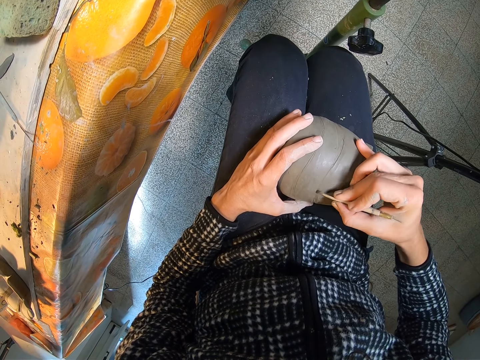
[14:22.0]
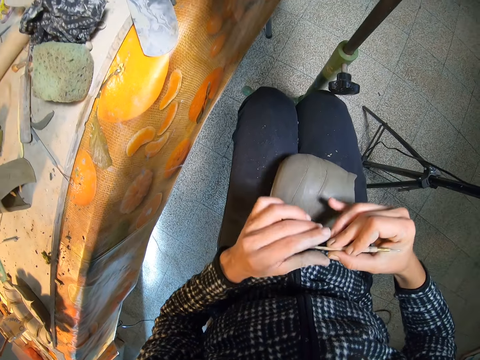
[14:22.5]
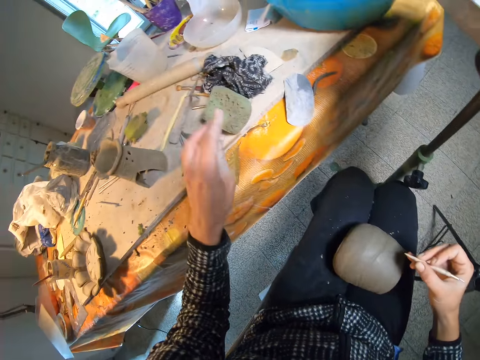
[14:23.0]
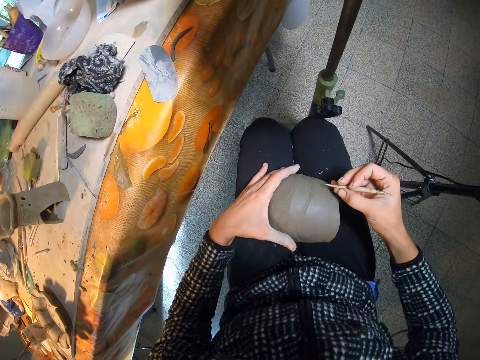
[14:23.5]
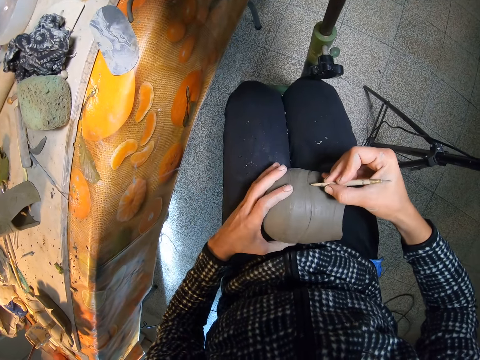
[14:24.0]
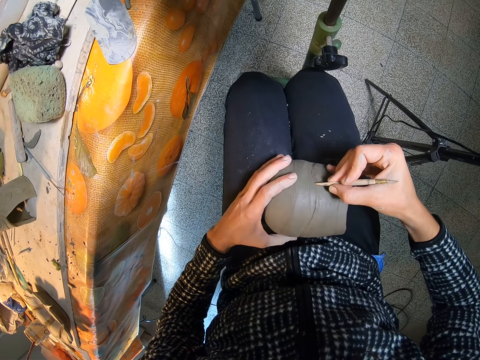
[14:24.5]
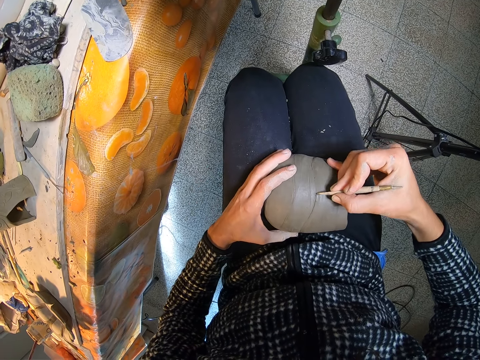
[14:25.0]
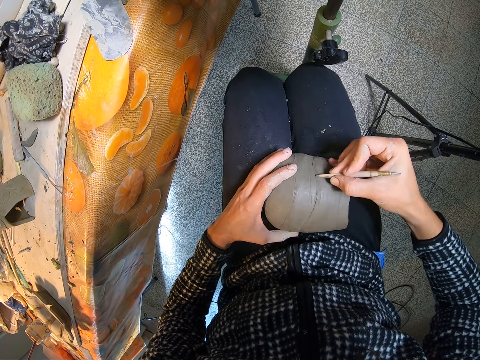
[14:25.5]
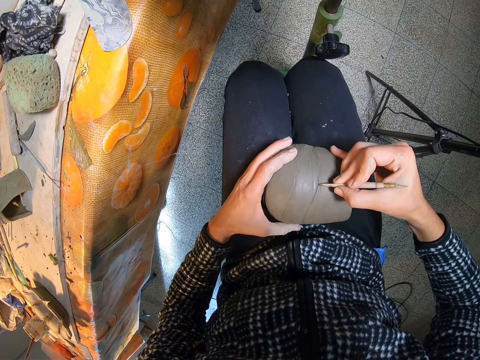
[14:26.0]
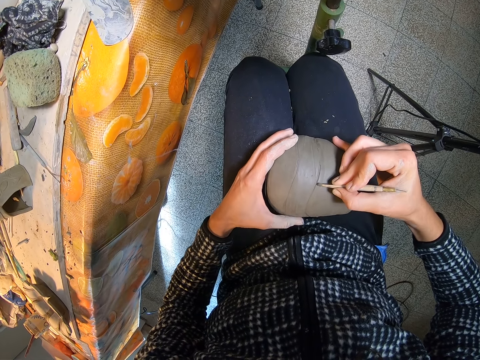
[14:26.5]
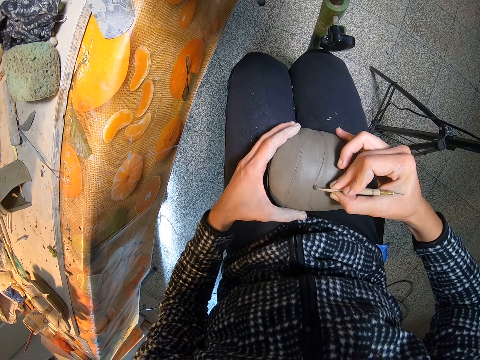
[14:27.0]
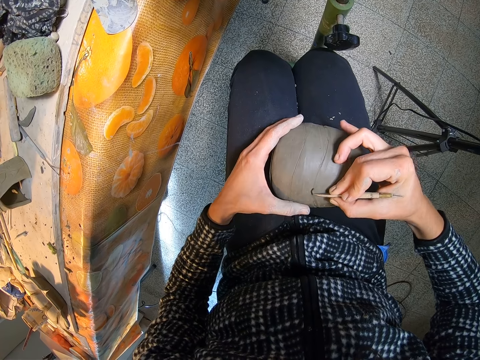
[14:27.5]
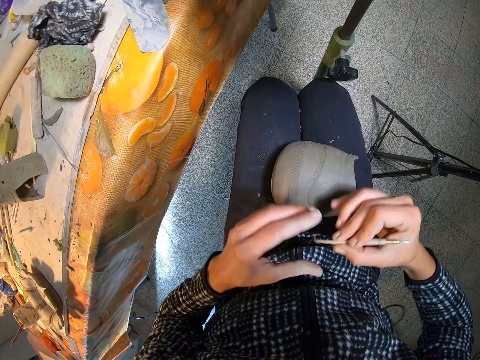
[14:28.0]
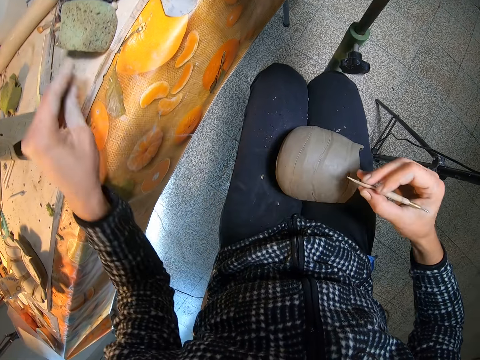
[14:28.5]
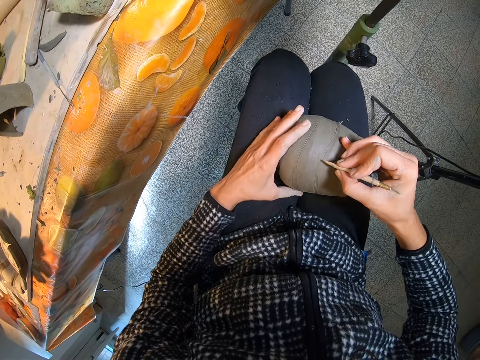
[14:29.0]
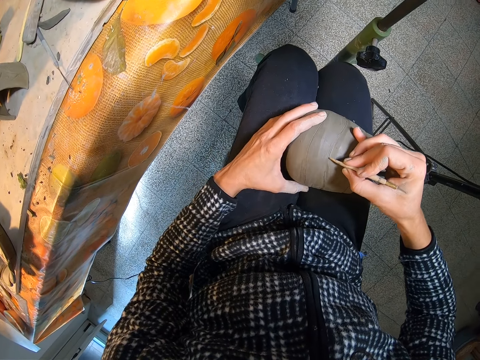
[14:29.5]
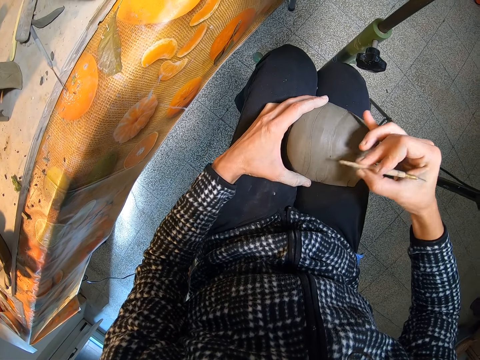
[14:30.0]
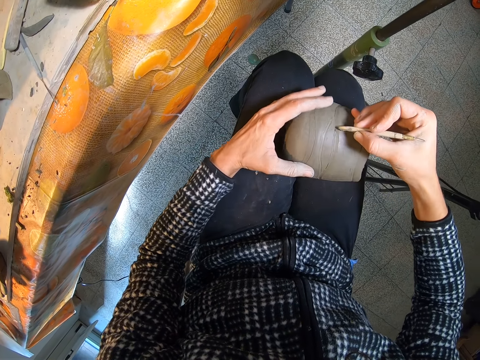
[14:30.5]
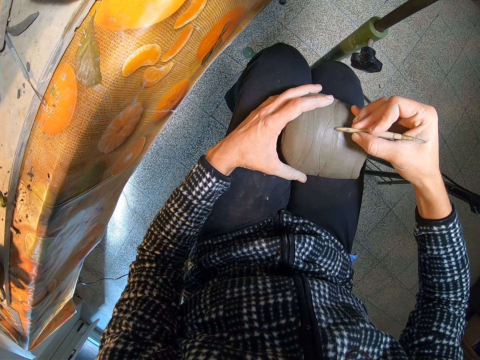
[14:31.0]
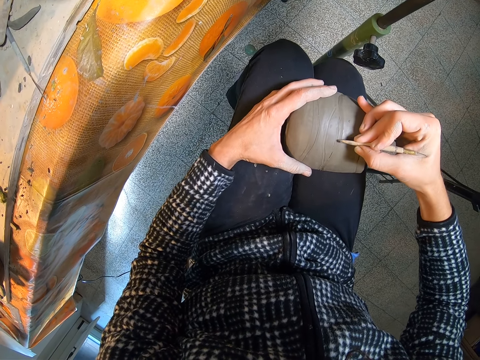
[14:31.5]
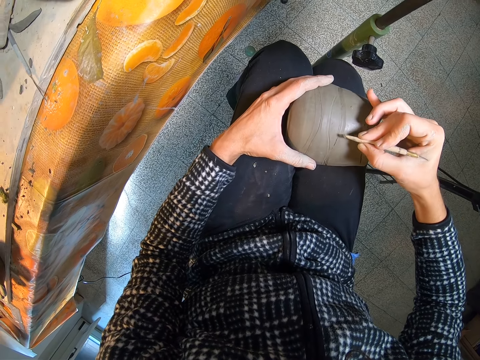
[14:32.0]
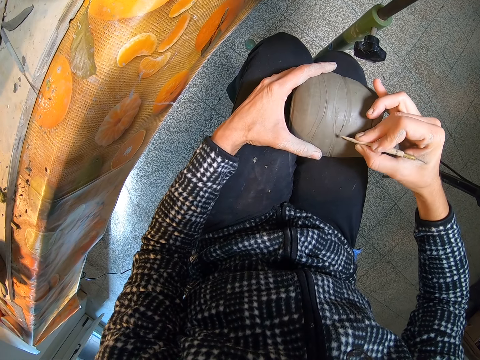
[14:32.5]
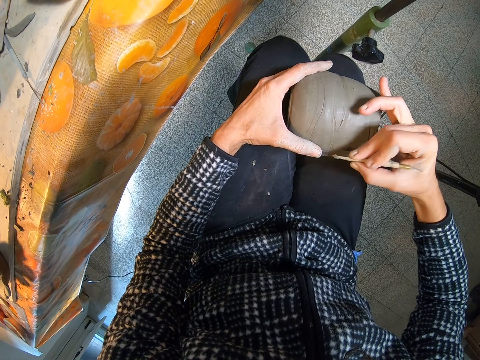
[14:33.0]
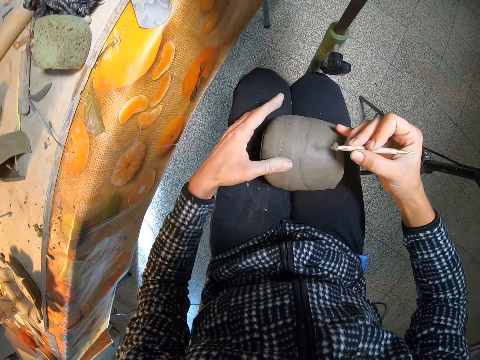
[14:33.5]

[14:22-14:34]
The camera wearer removes a small fragment of clay from the clay cutter or potter's needle with her left hand. She drops the clay on the table. She holds the pottery clay with her left hand. She tilts the craft with her hand. She sketches the craft with the potter's needle. She molds the pottery clay with the clay cutter in her right hand. She removes a small fragment of clay from the clay cutter with her left hand. She drops the clay on the table. She holds the pottery clay with her left hand. She sketches the craft with the potter's needle. She molds the pottery clay with the clay cutter in her right hand.

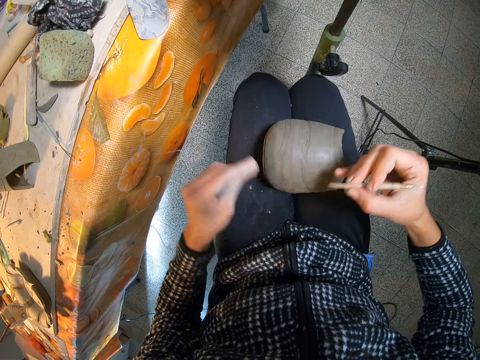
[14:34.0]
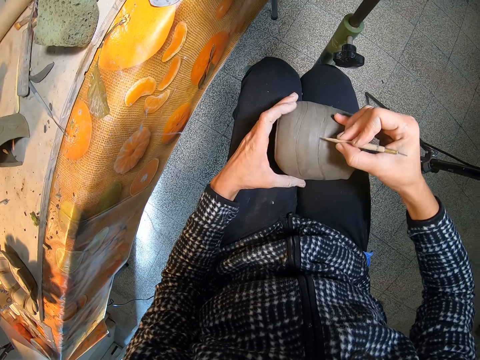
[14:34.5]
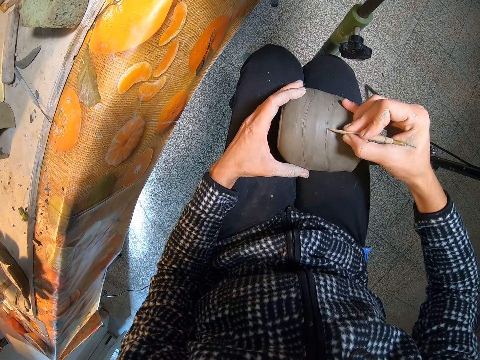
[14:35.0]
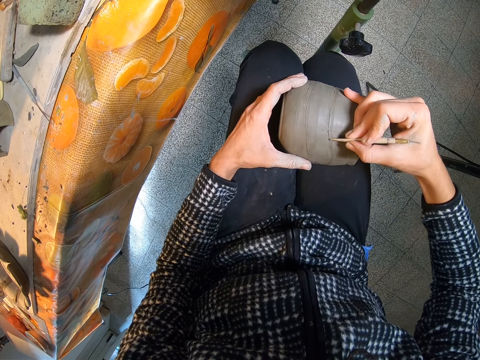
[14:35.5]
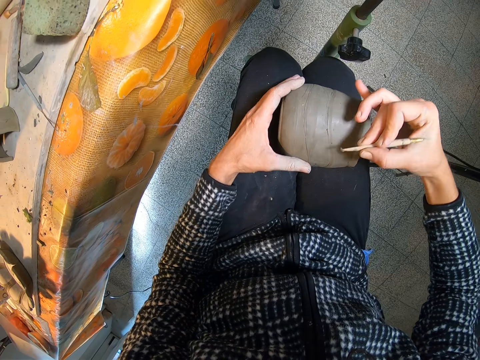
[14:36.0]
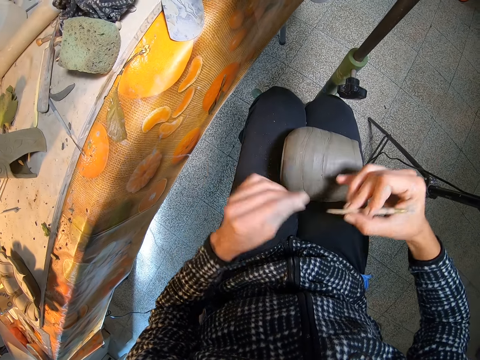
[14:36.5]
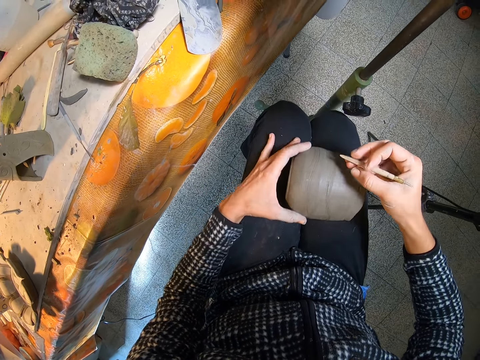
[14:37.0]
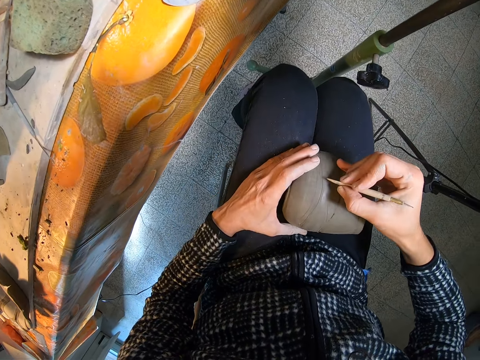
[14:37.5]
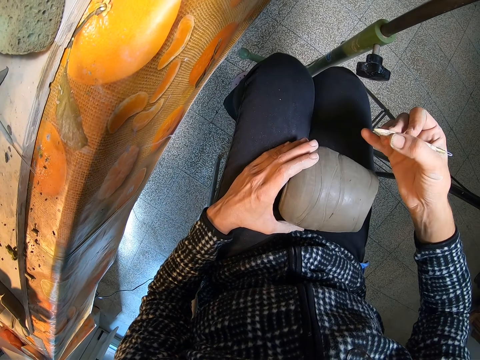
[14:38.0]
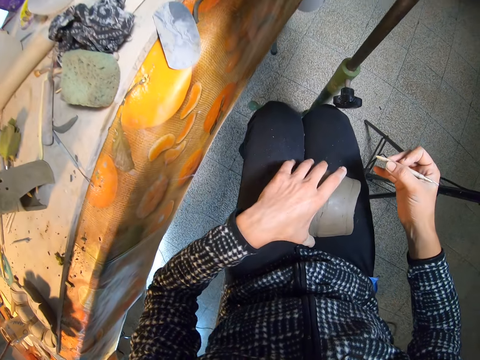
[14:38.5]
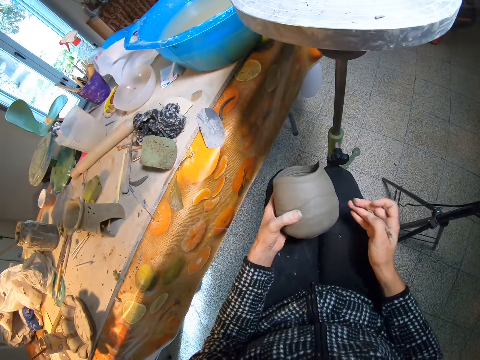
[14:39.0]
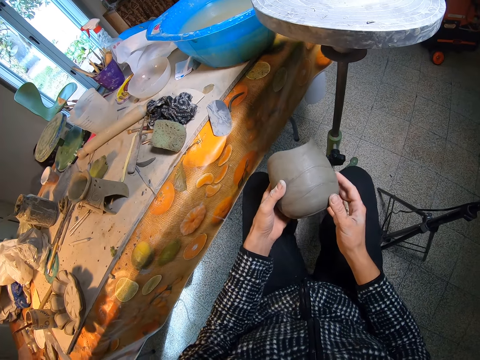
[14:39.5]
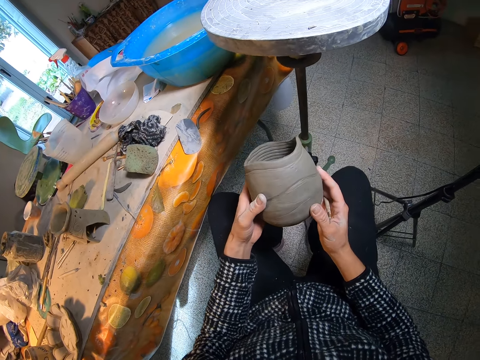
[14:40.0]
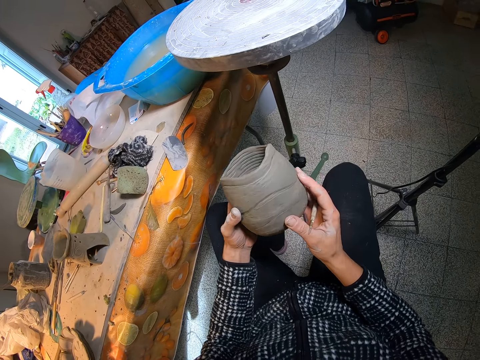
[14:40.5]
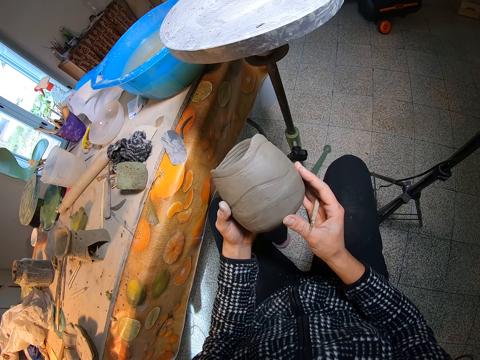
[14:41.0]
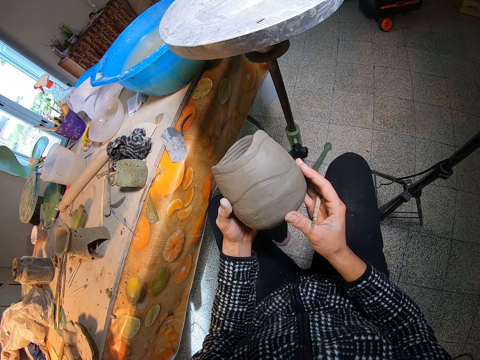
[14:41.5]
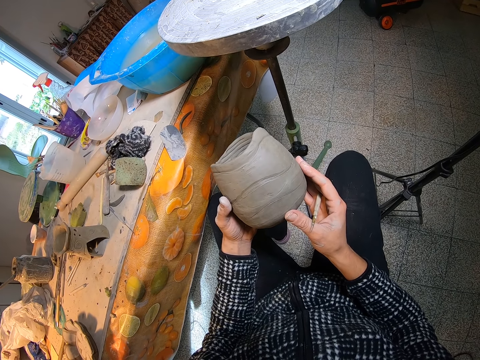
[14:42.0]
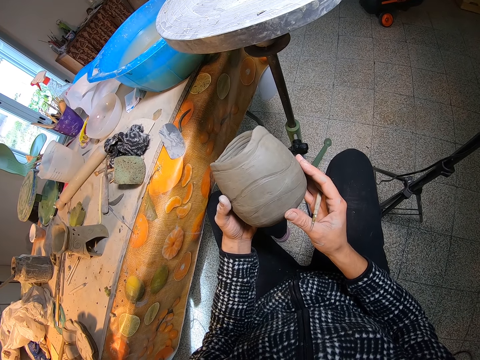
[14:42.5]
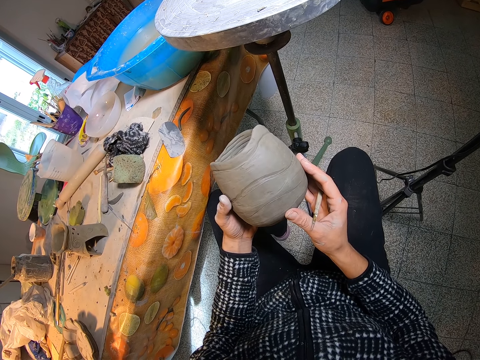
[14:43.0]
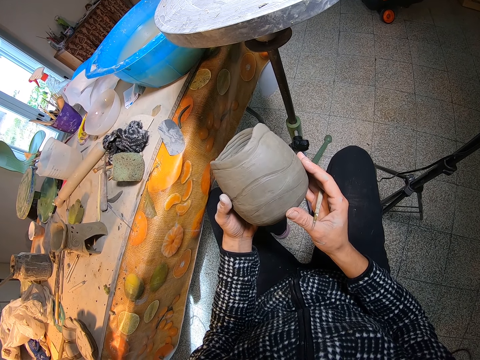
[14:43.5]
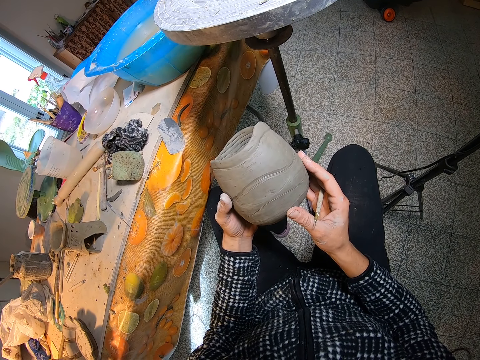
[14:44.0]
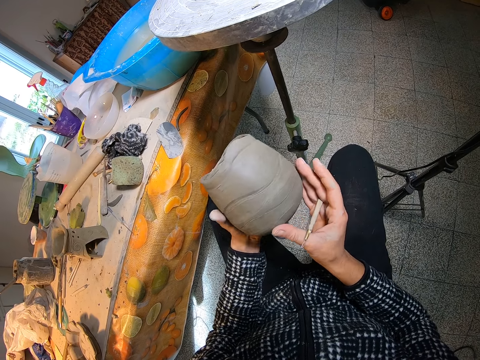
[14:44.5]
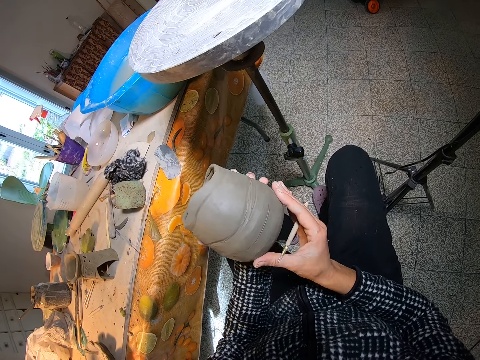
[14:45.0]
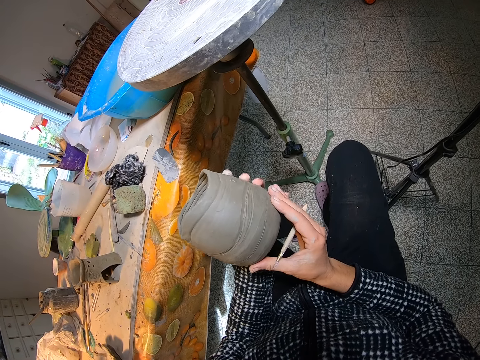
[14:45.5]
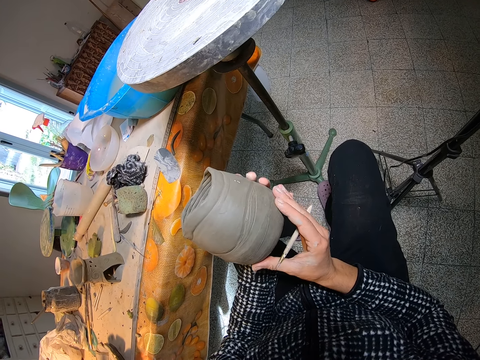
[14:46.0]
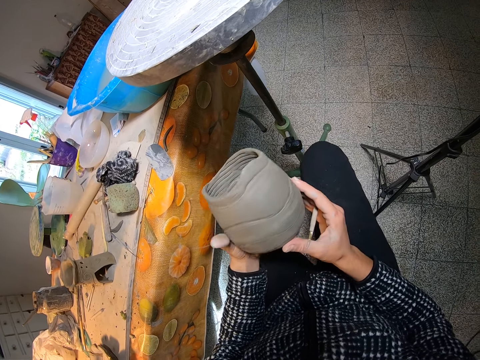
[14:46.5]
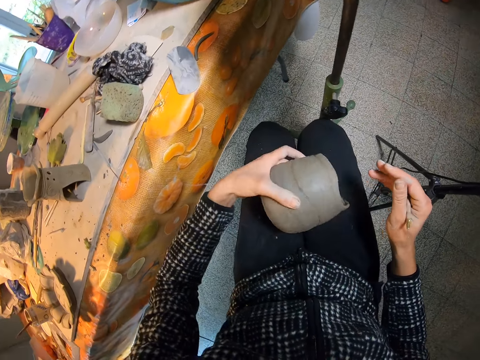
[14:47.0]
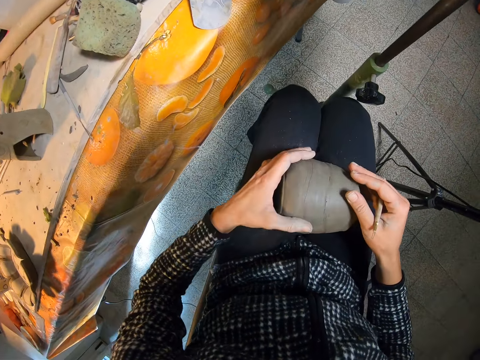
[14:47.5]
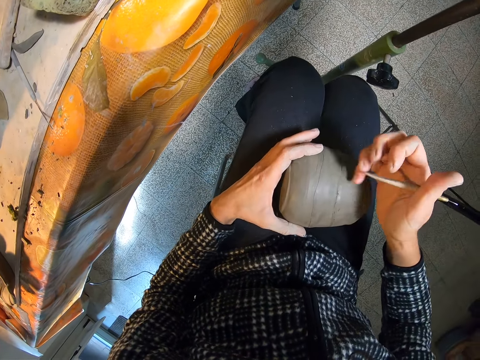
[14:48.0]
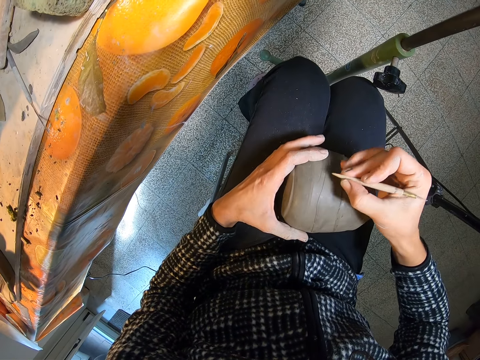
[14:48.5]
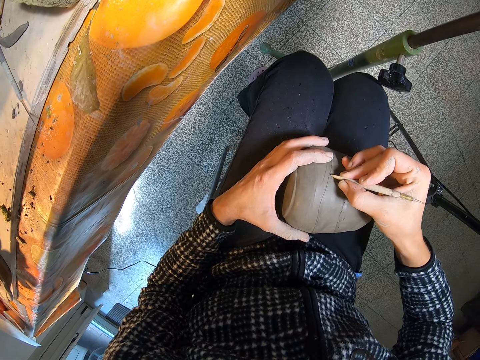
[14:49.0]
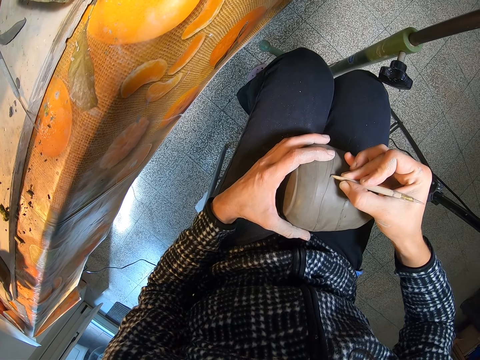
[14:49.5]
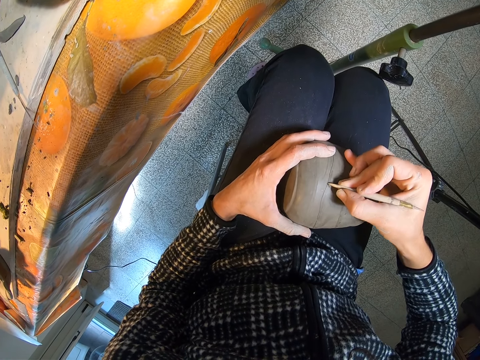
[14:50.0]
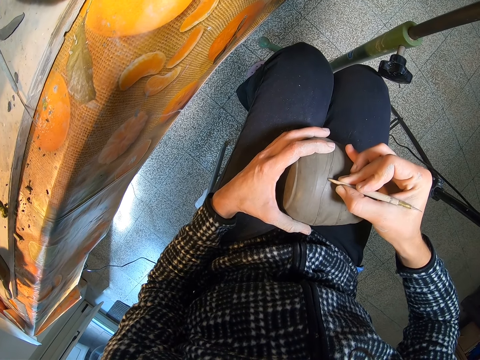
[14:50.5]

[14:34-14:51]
The camera wearer removes a small fragment of clay from the clay cutter or potter's needle with her left hand. She drops the clay on the floor. She holds the pottery clay or craft with her left hand. She sketches the craft with the potter's needle. She molds the pottery clay with the clay cutter in her right hand. She removes a small fragment of clay from the clay cutter with her left hand. She drops the clay on the floor. She holds the pottery clay with her left hand. She lifts her hand. She lifts the craft with her hand. She holds the pottery clay with both hands. She looks at the craft. She tilts the craft. She holds the pottery clay with her left hand. She places the craft on her lap. She molds the pottery clay with the clay cutter in her right hand. She sketches the craft with the potter's needle.
